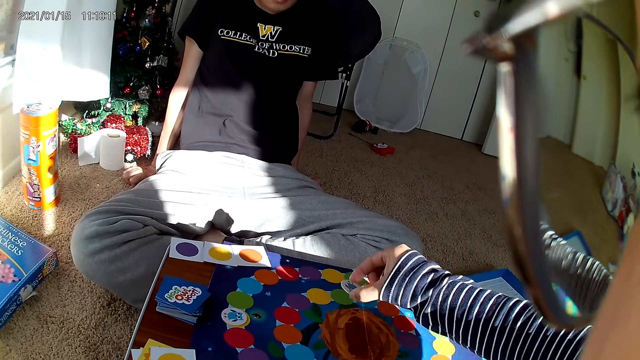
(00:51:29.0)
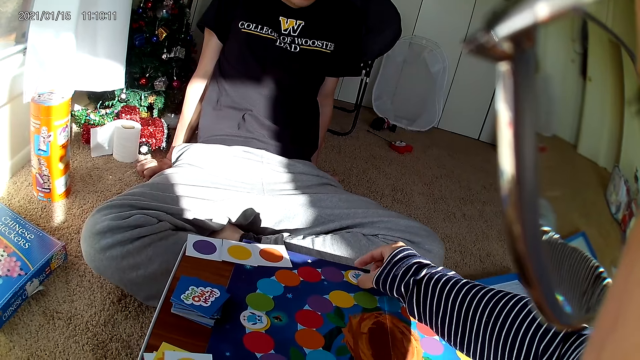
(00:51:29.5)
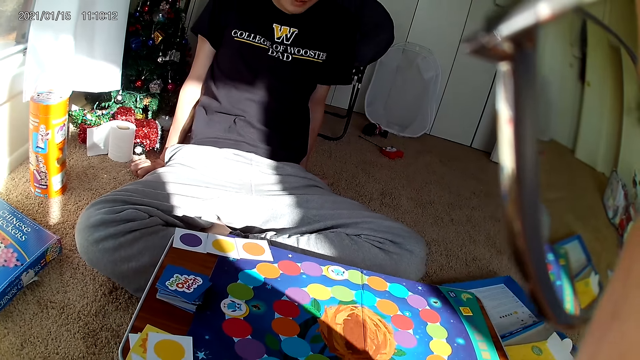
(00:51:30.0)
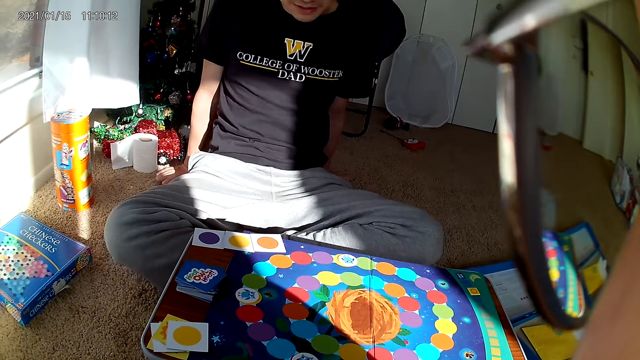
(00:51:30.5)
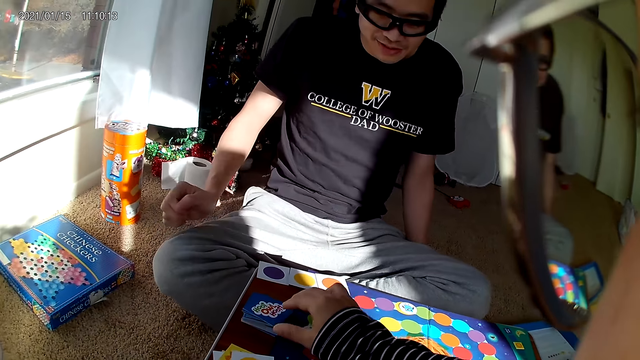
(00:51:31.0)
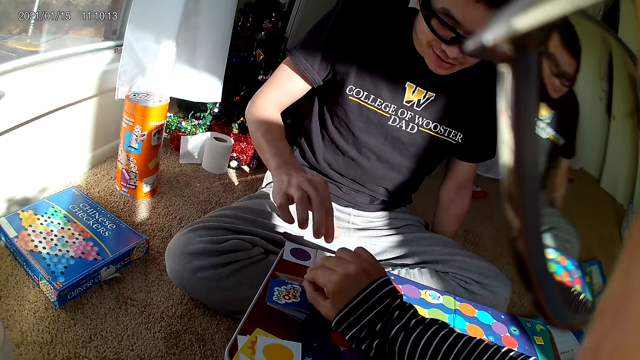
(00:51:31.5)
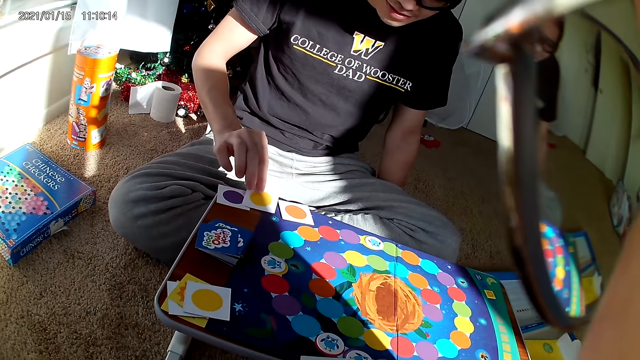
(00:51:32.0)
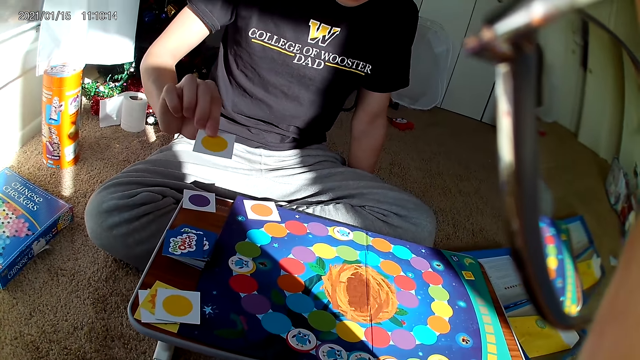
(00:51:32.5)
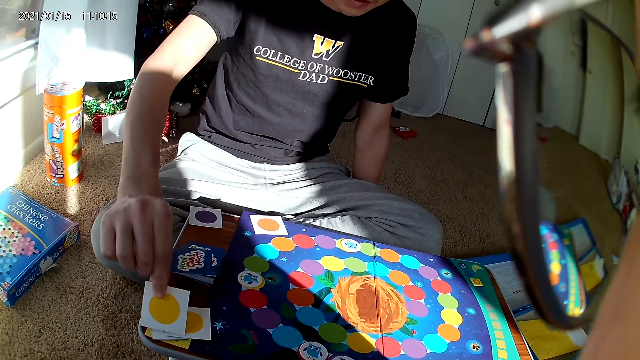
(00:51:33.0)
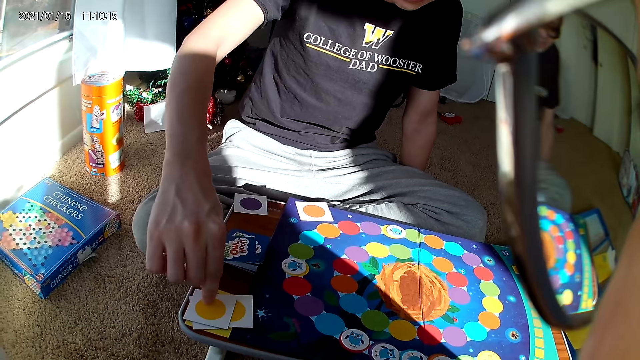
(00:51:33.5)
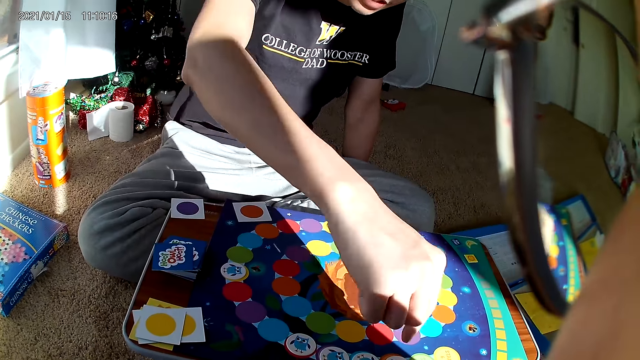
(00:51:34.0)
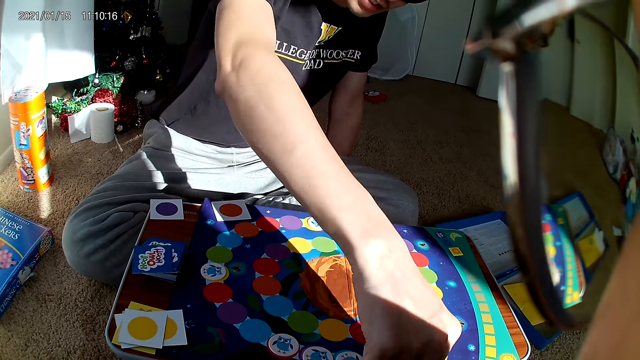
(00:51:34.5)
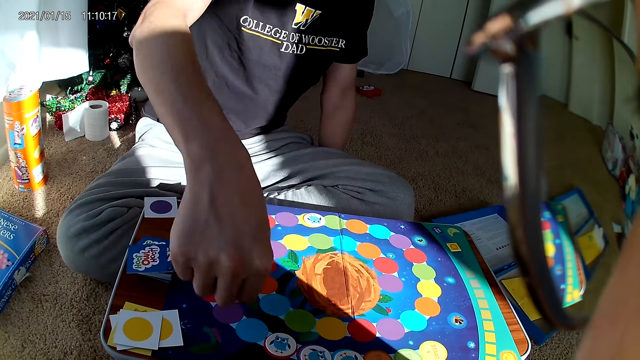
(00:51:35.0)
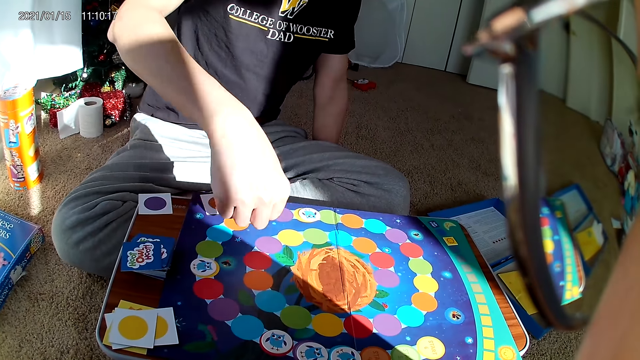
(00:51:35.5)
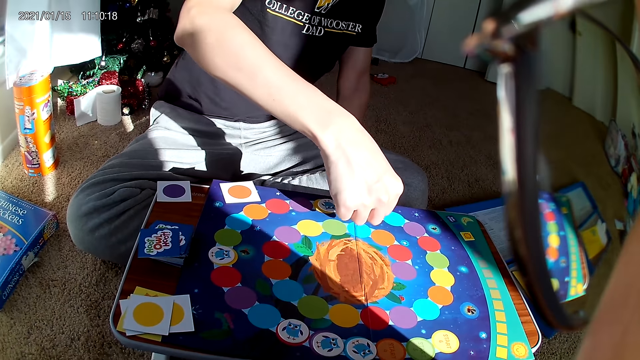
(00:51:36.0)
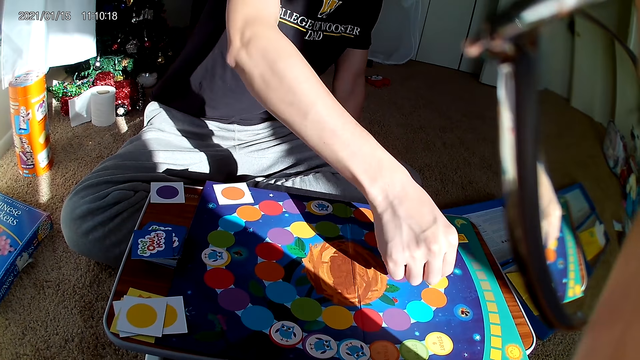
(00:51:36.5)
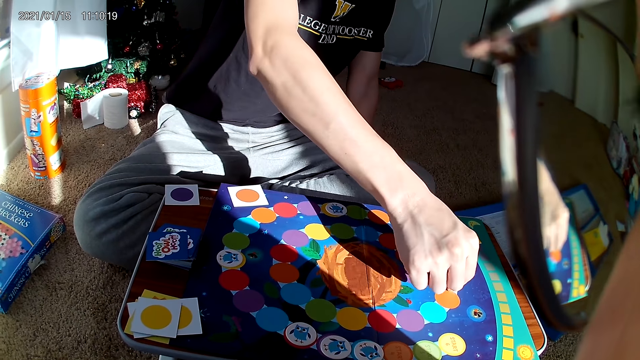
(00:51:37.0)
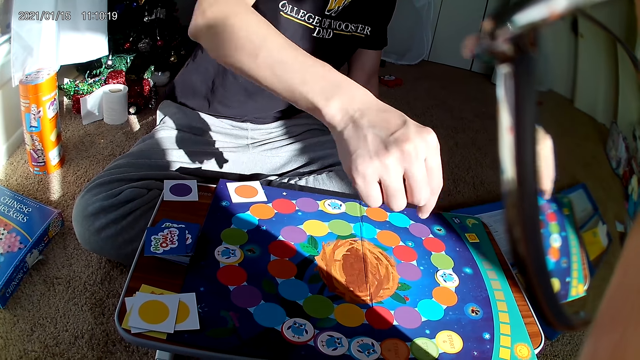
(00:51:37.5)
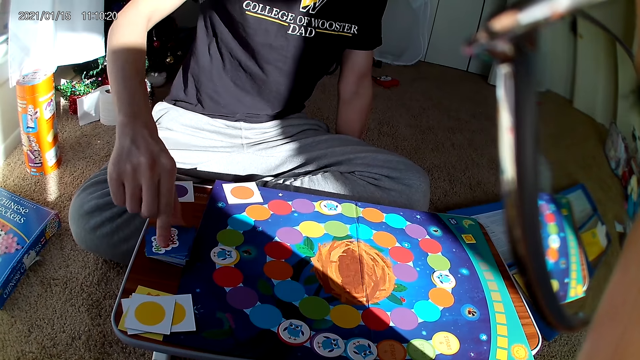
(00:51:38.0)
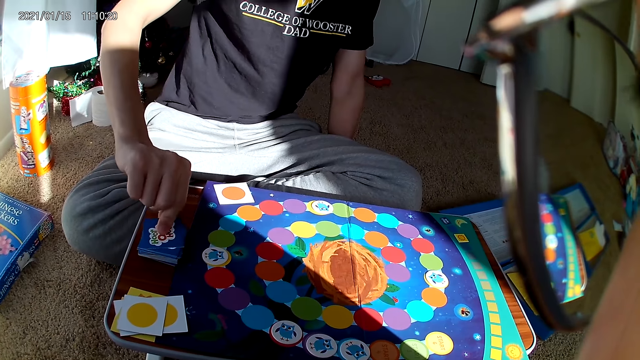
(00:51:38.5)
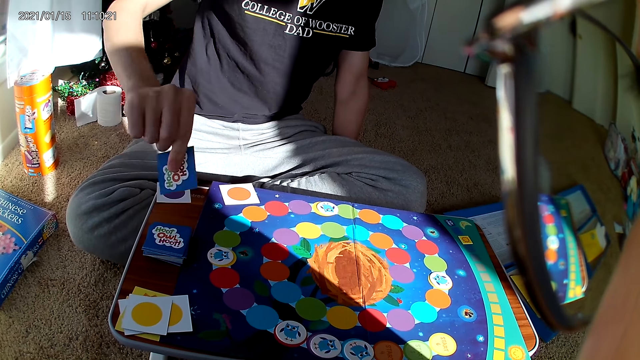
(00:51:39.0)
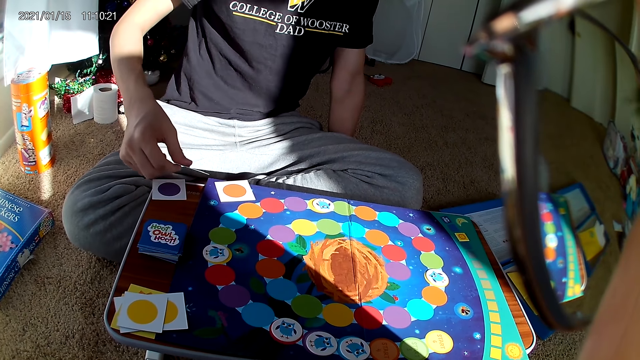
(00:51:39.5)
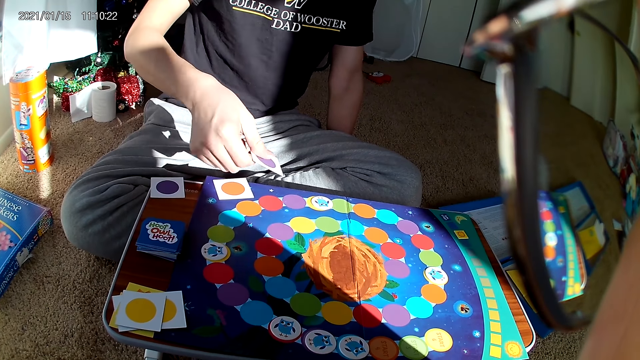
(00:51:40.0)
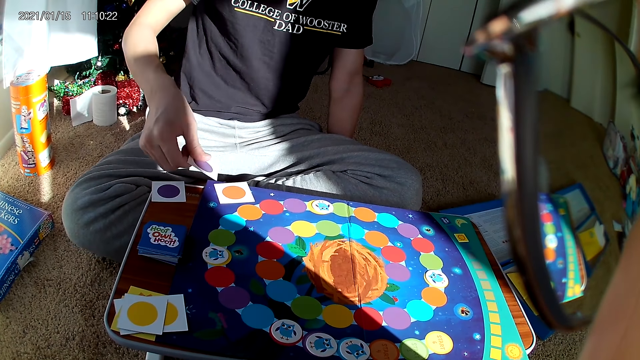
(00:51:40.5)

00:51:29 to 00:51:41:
The camera wearer drops the card on the table with her right hand. She picks a card from the table with her right hand. A man picks a card from the board with his right hand and drops the card on the board with his right hand. He picks a card from the board with his right hand and moves a hand over the board game. He drops the card on the board with his right hand. He picks a card from the board with his right hand.

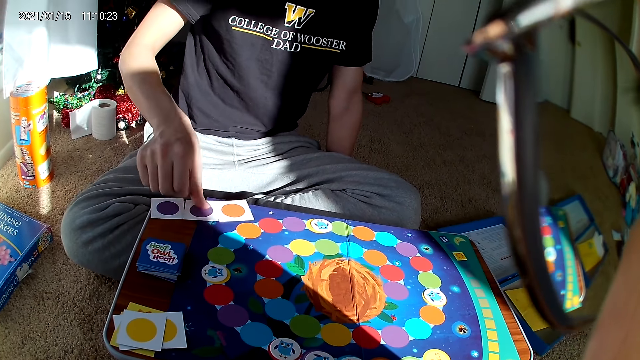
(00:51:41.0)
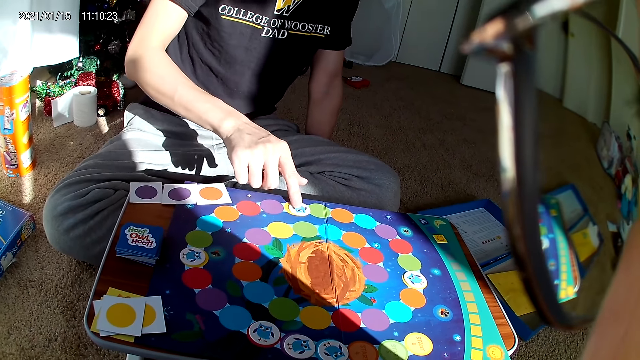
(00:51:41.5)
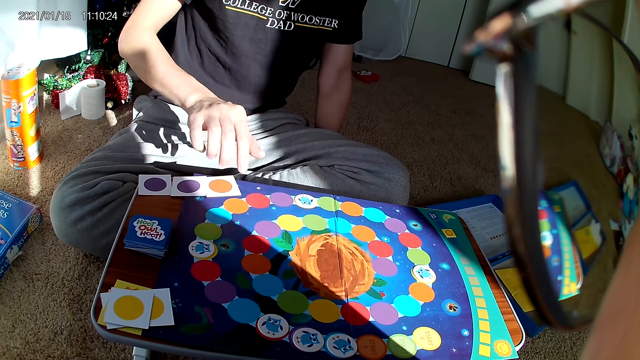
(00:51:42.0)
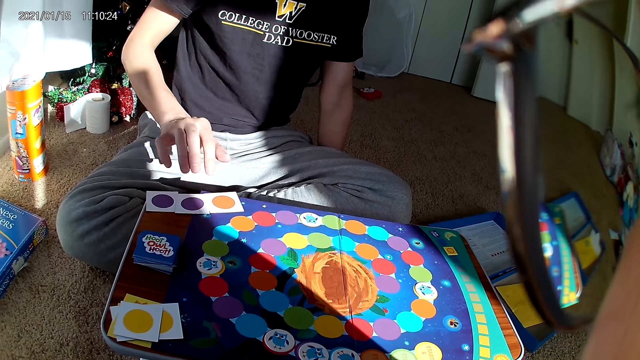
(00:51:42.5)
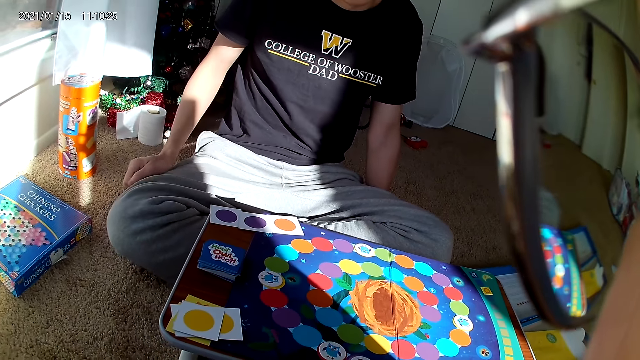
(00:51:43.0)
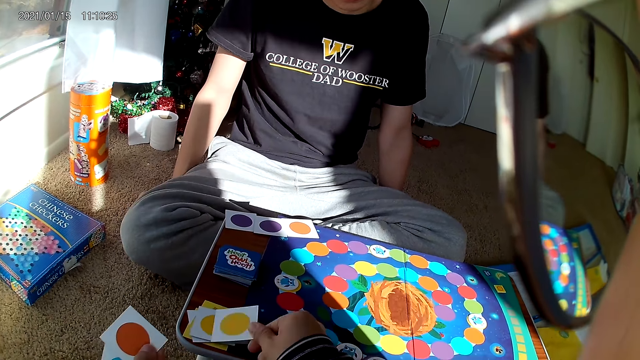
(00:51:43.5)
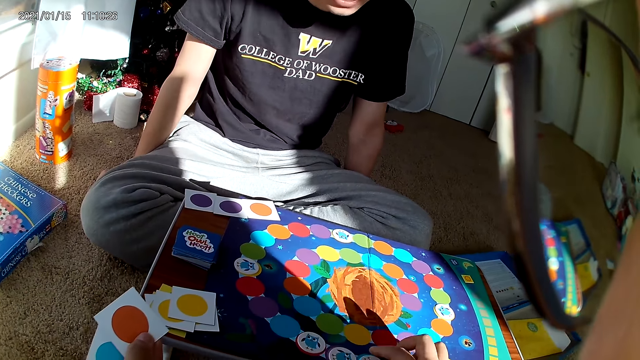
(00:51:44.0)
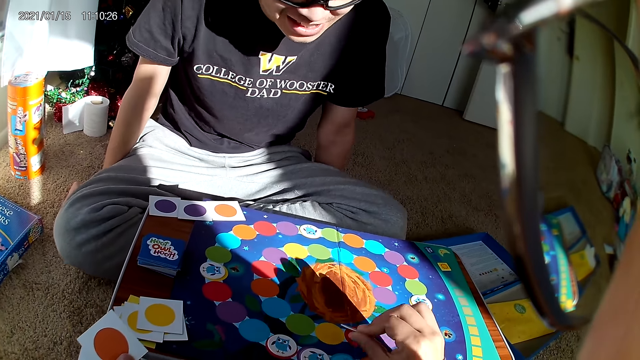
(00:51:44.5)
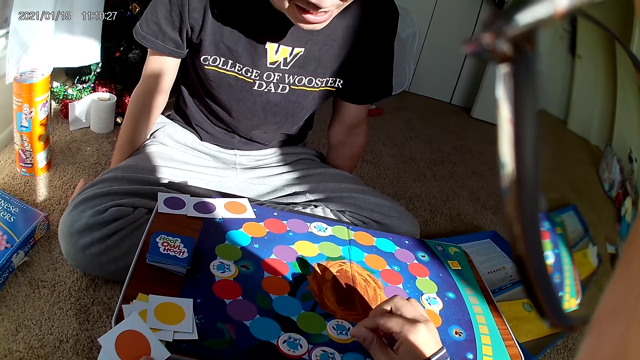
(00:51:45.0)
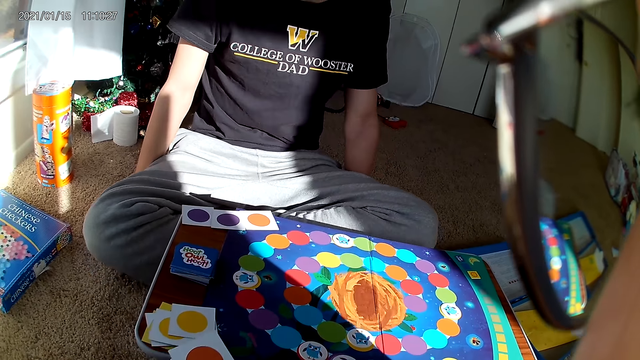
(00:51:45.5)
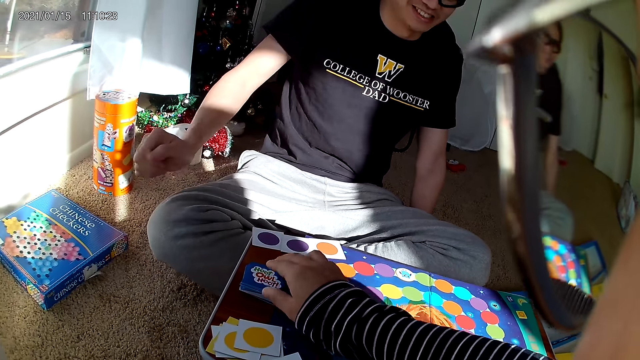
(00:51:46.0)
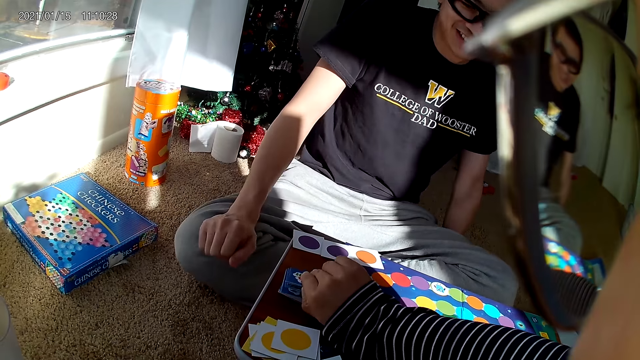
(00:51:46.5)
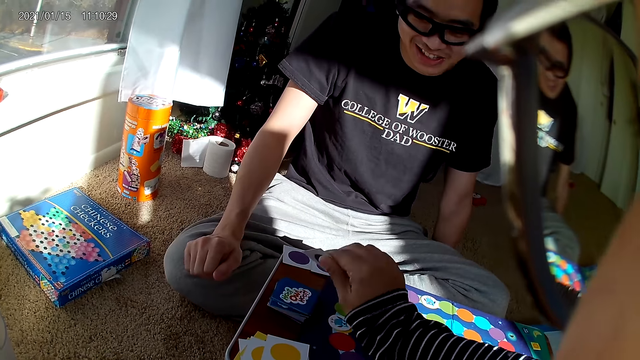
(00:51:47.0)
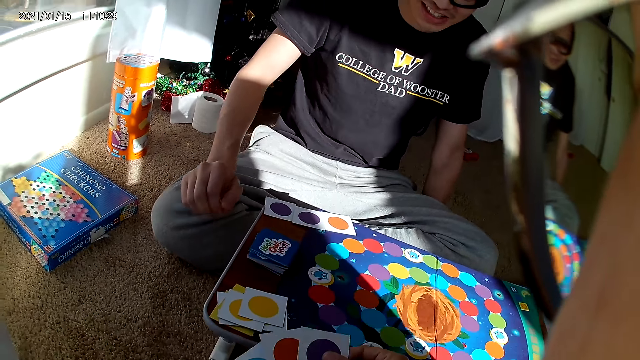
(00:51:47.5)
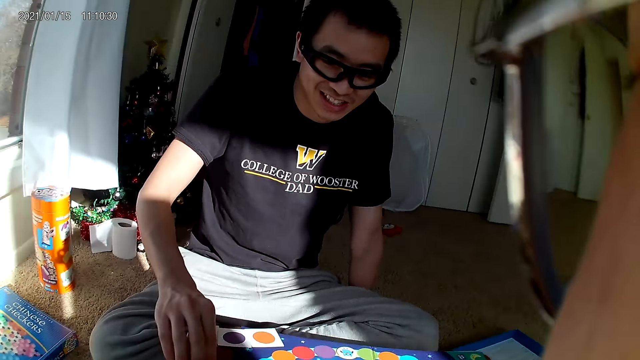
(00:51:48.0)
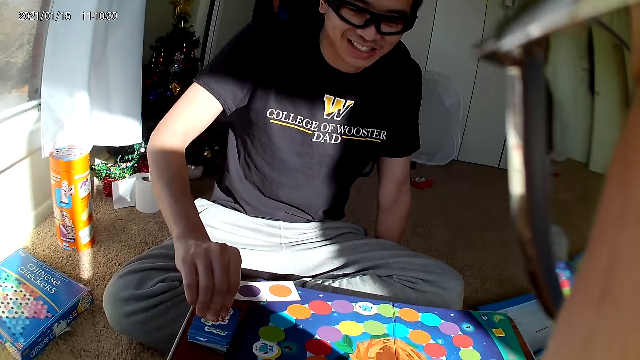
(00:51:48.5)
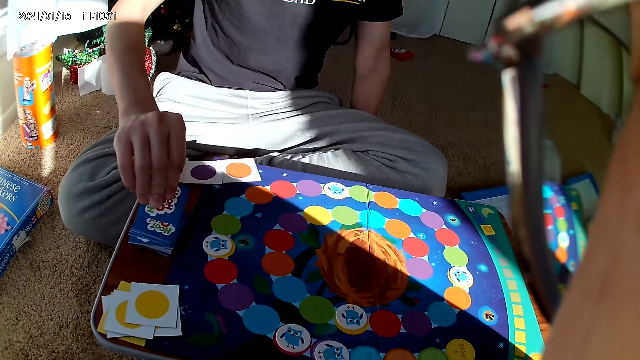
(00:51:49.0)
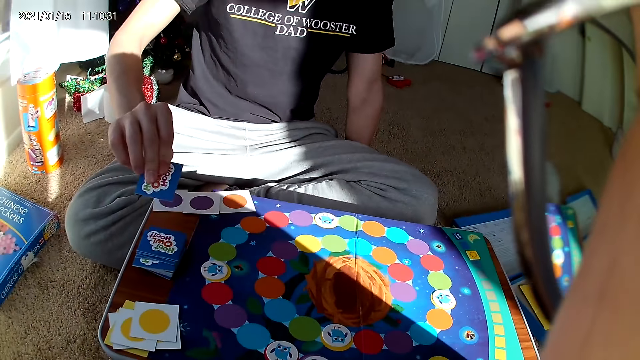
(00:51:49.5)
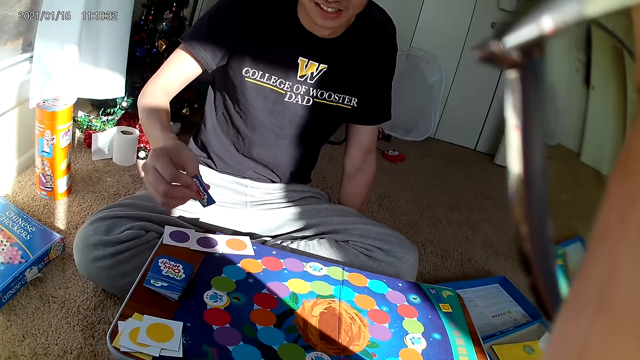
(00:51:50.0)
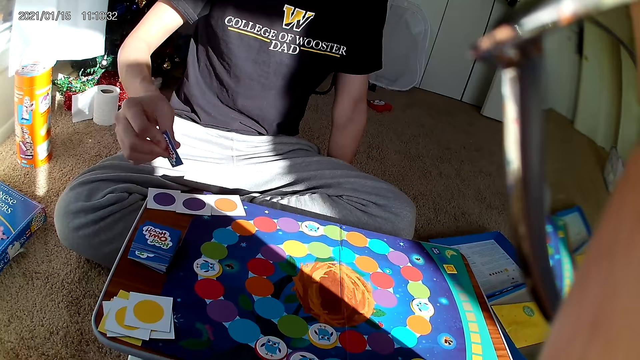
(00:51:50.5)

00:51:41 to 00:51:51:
A man drops the card on the board with his right hand. He points at the scrabbles and touches cards on the board with his right hand. He places the hands on the floor. The camera wearer drops a card on the board with her right hand. She holds a playing card. She picks a card on the board with her right hand. She drops the card on the board with her right hand. She holds the scrabble. She picks a card on the board with her right hand and drops the card on the board with her right hand. The man picks a card from the board with his right hand.
